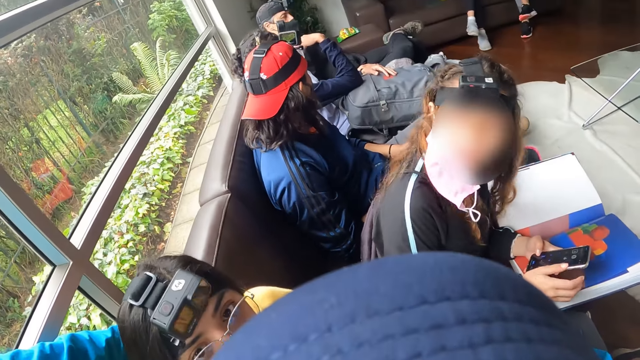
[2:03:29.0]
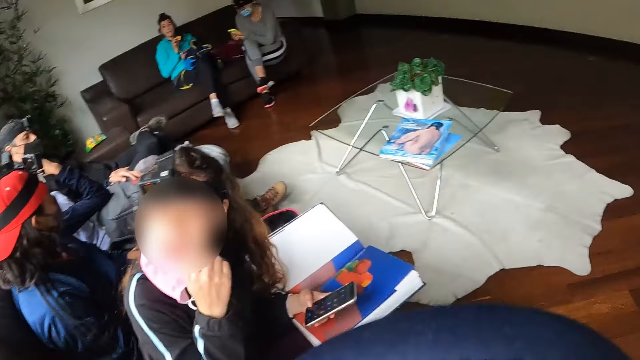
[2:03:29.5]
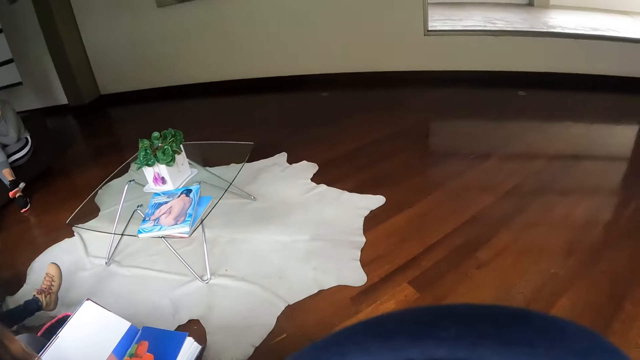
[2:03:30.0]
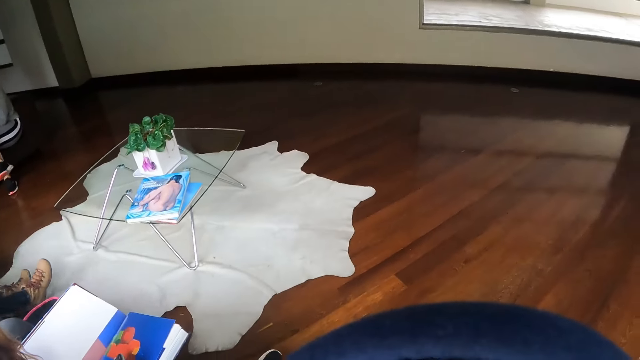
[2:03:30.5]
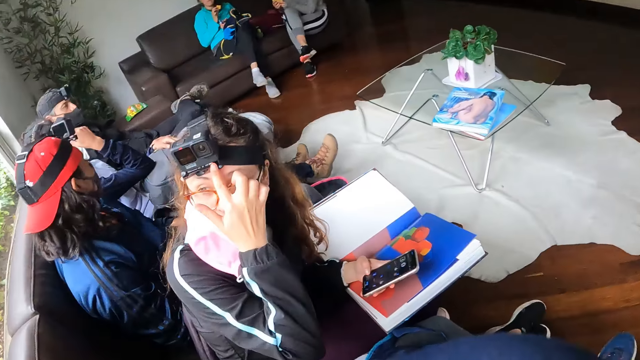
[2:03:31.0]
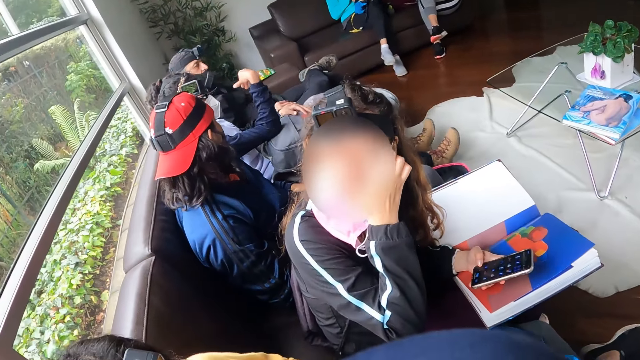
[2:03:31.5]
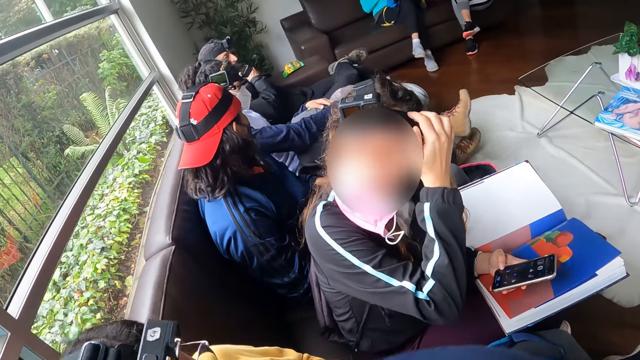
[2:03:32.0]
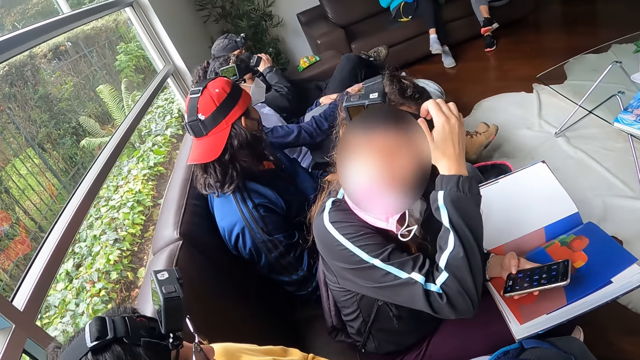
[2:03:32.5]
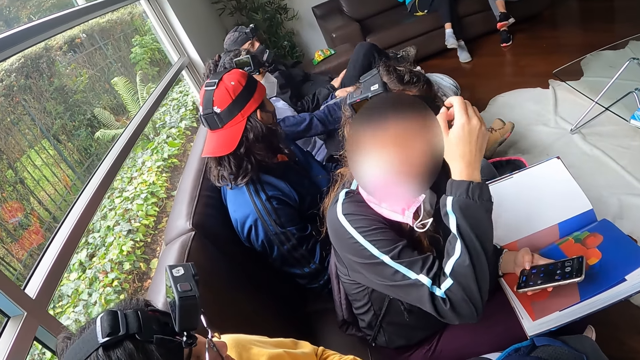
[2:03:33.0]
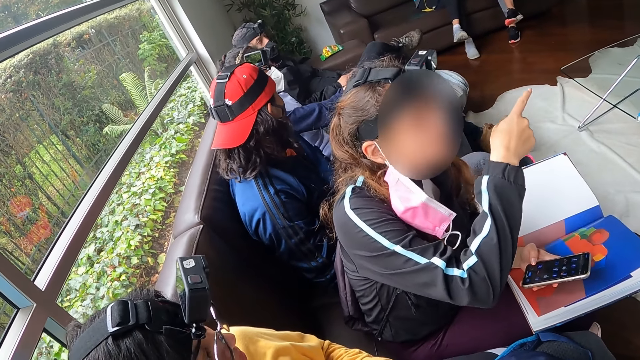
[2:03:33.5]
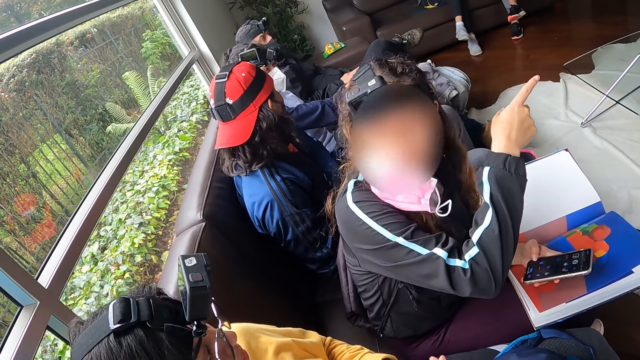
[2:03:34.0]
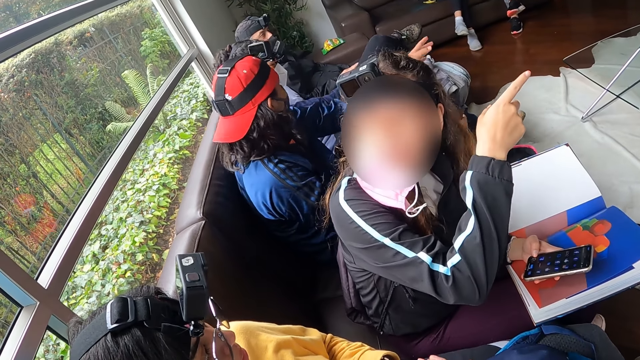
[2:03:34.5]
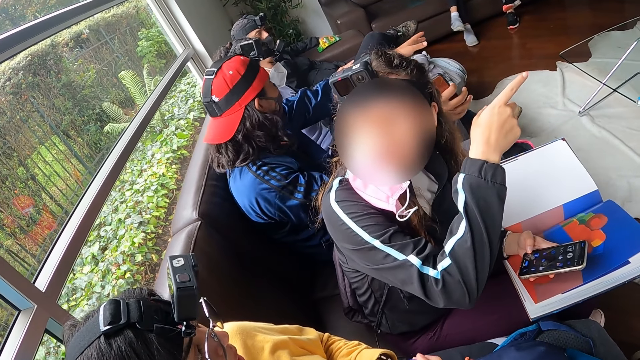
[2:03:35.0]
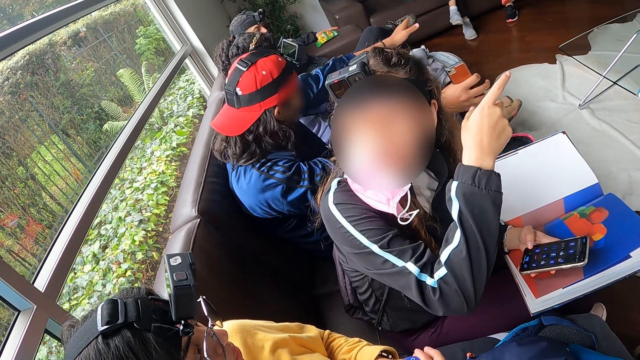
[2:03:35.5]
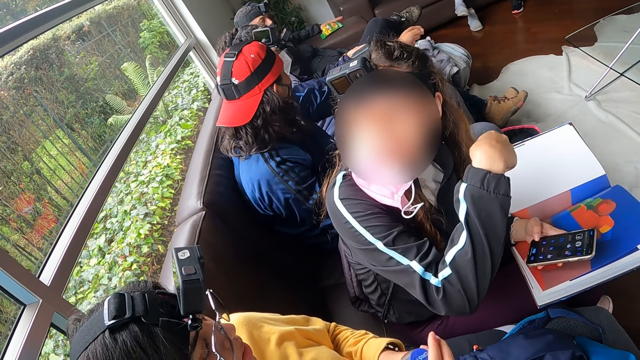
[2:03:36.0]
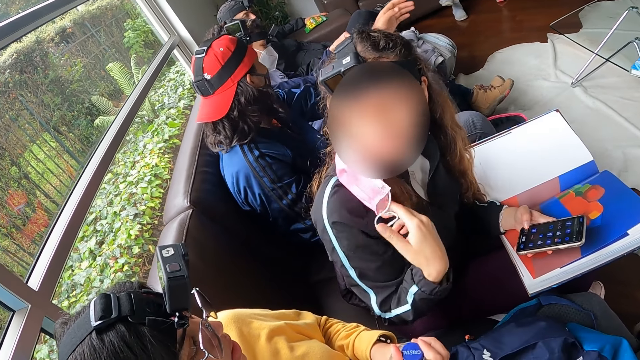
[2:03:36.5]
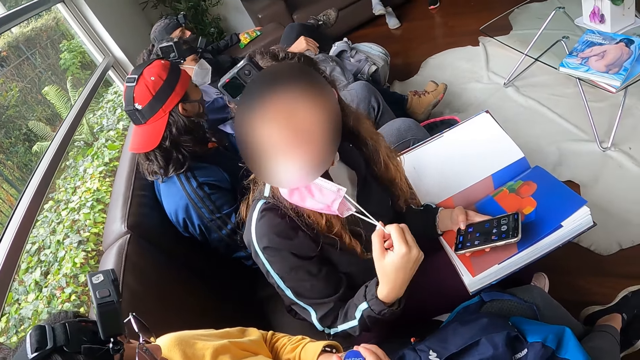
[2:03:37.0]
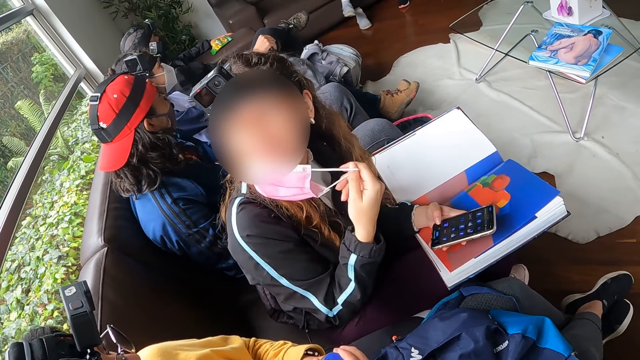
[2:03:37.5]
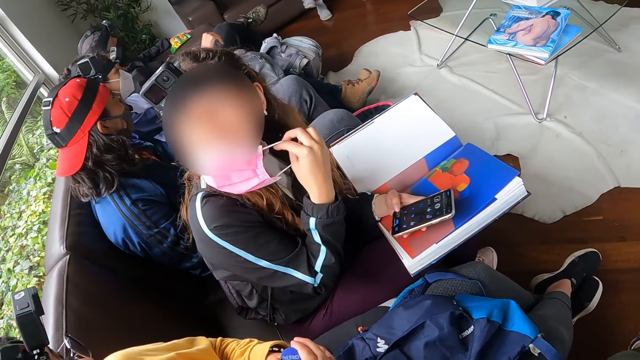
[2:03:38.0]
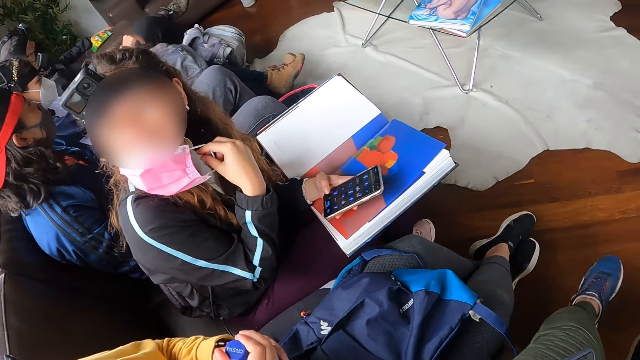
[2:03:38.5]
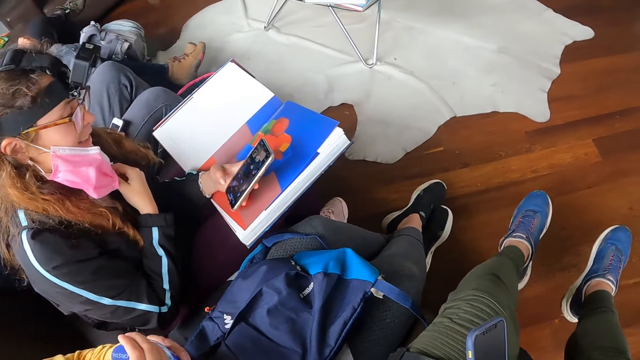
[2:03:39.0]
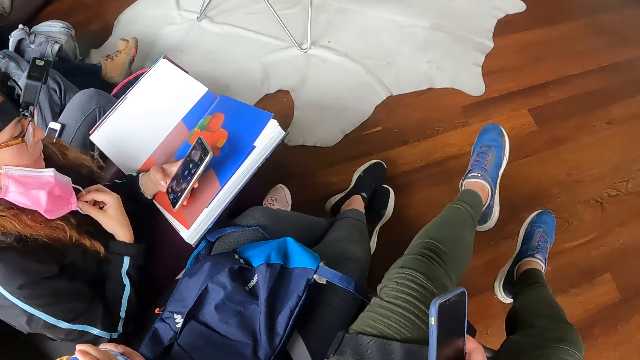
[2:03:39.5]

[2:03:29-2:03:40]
The camera wearer interacts with a woman and another woman. The first woman adjusts her pair of glasses with her right hand. The first woman interacts with the other woman. The first woman adjusts a camera on her head with her right hand. A man adjusts his nose mask with his right hand. Another man gestures with both hands. The first woman holds her nose mask with her right hand.

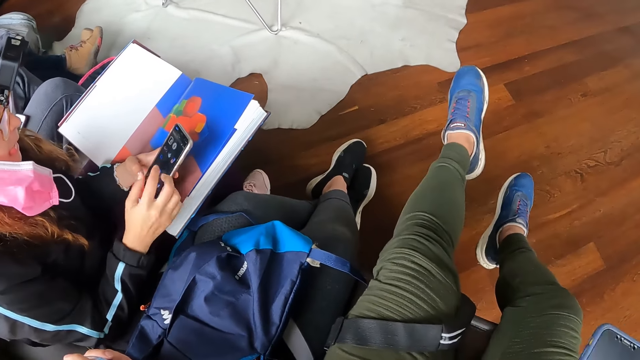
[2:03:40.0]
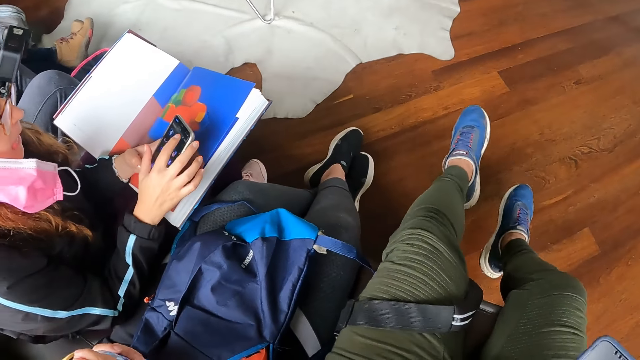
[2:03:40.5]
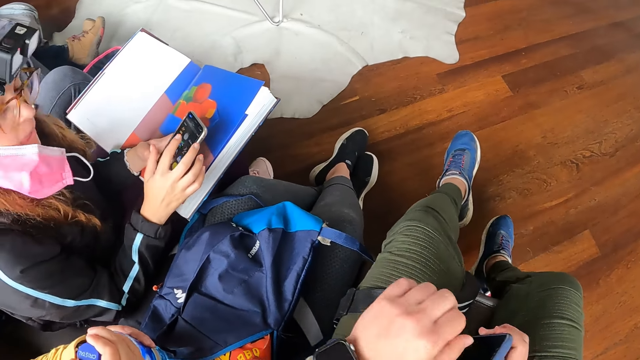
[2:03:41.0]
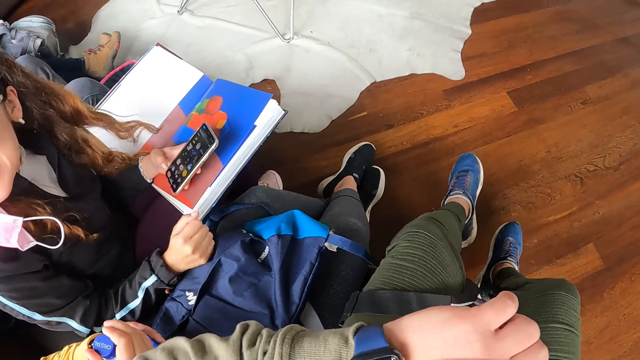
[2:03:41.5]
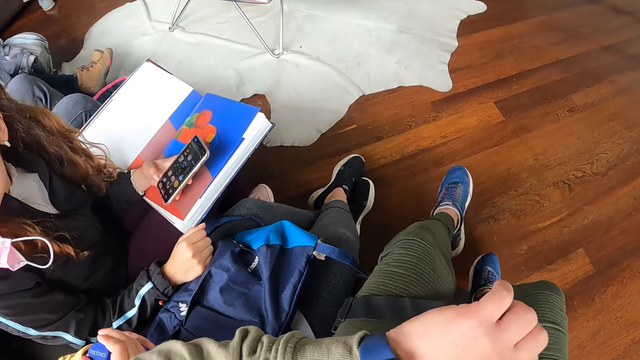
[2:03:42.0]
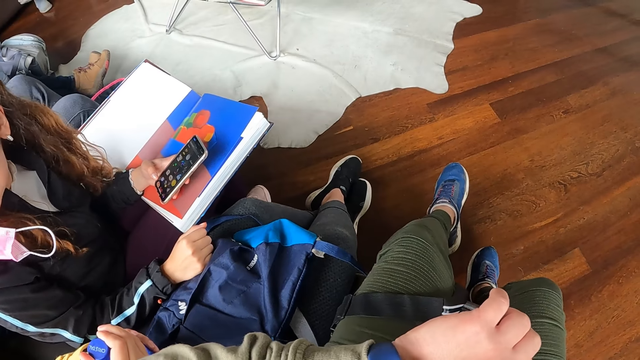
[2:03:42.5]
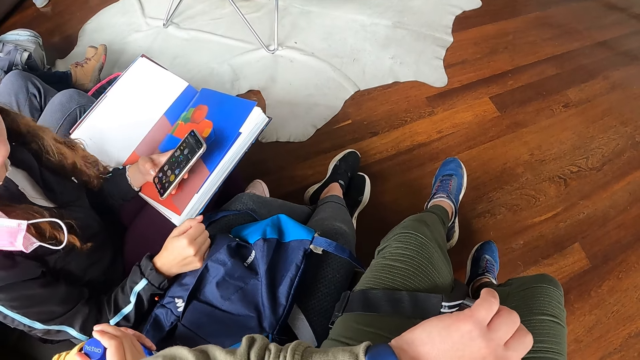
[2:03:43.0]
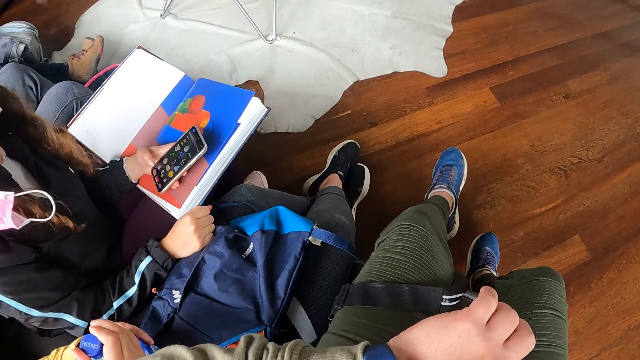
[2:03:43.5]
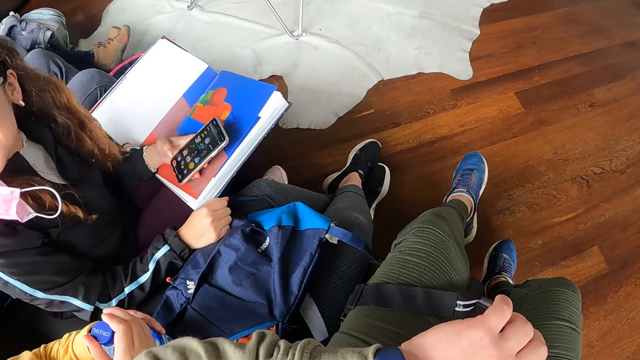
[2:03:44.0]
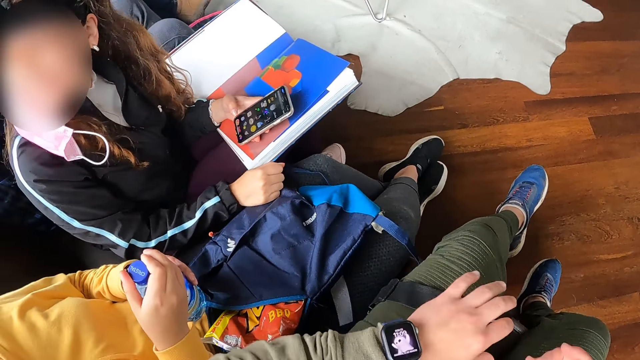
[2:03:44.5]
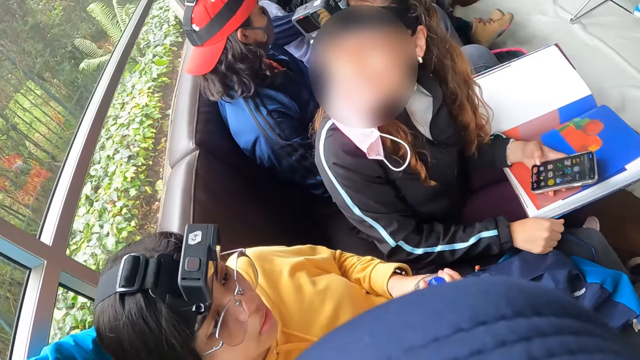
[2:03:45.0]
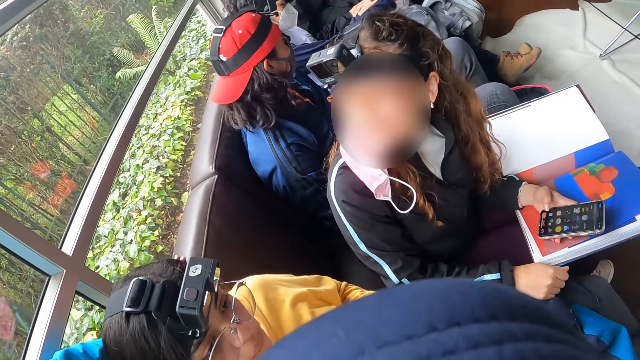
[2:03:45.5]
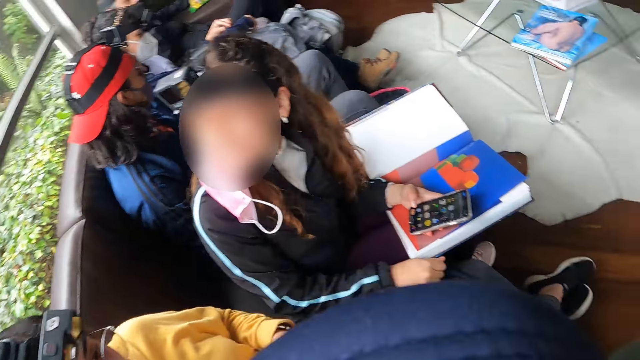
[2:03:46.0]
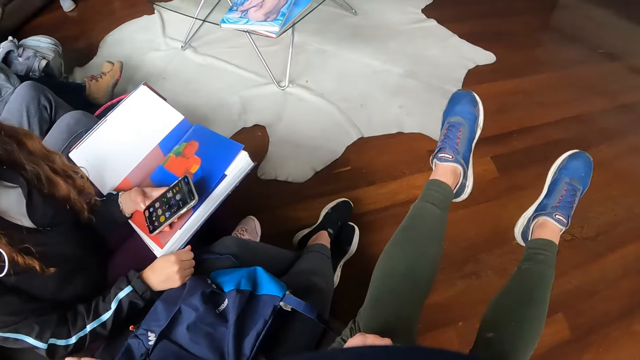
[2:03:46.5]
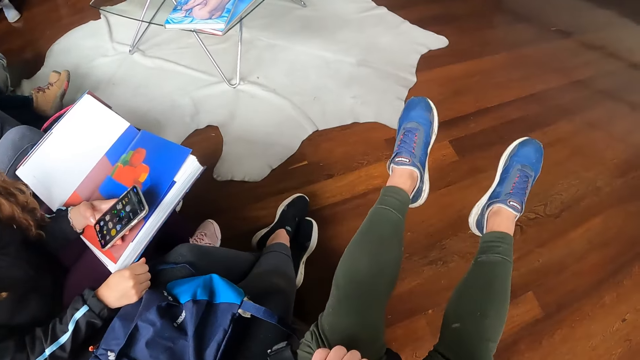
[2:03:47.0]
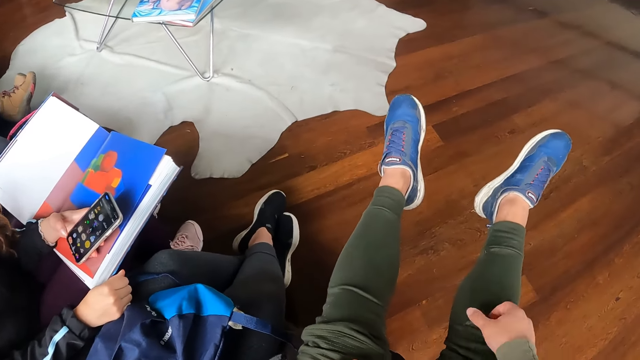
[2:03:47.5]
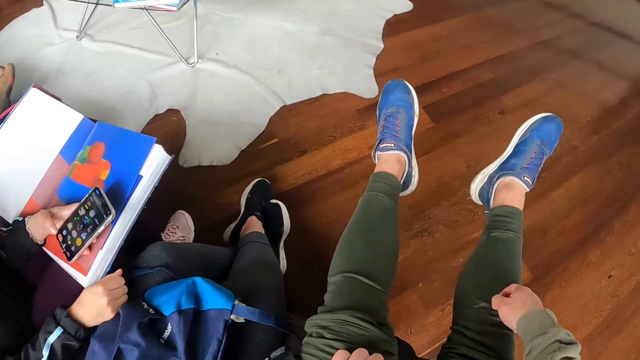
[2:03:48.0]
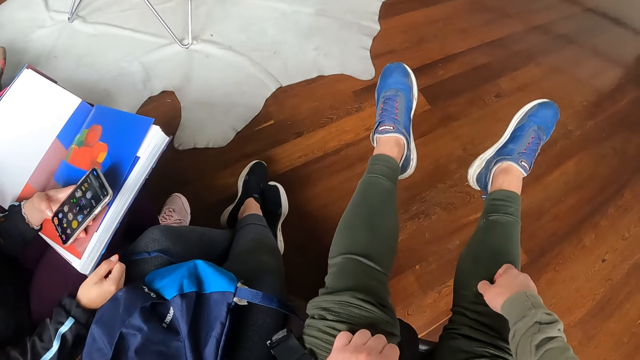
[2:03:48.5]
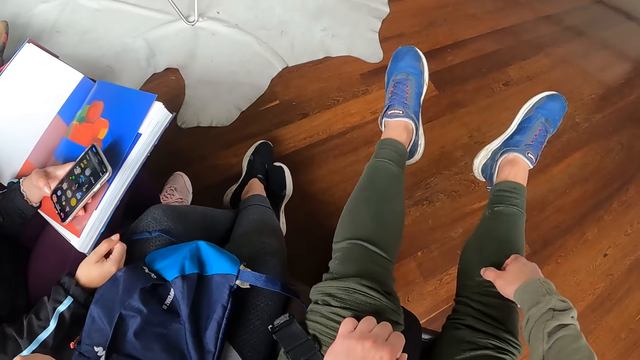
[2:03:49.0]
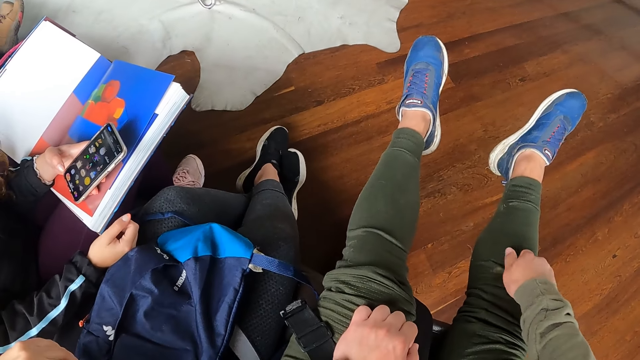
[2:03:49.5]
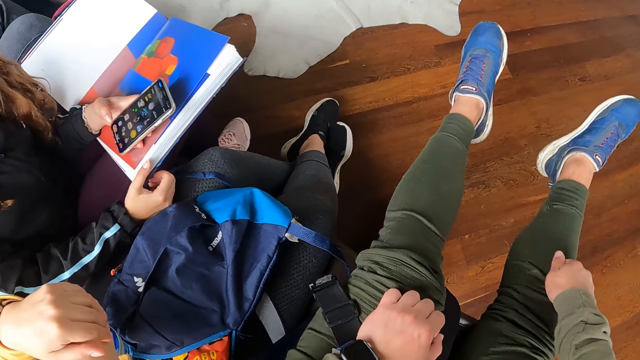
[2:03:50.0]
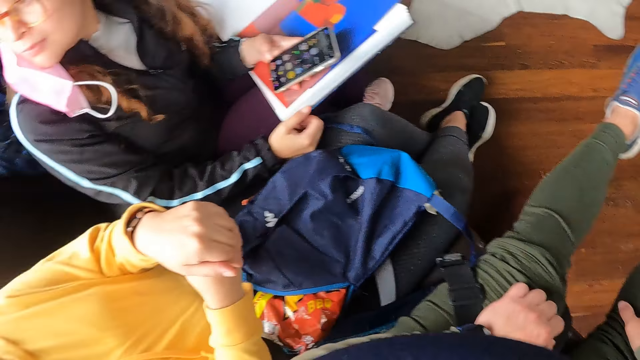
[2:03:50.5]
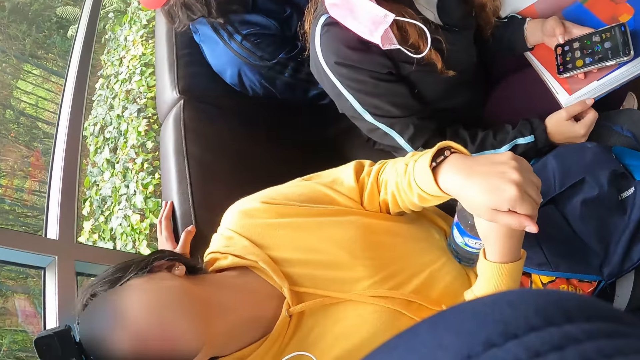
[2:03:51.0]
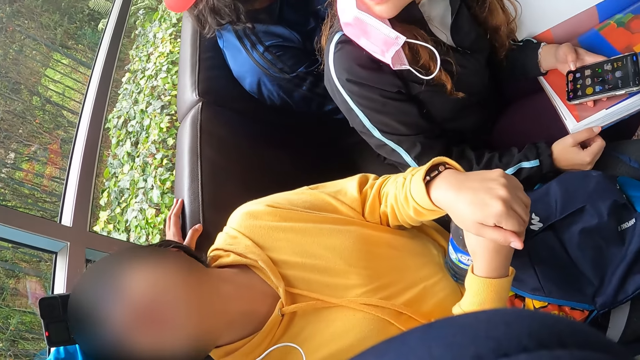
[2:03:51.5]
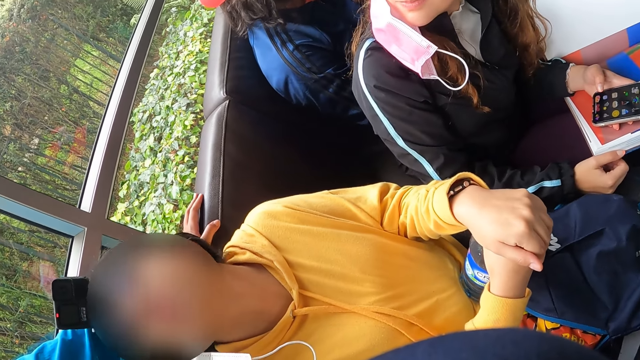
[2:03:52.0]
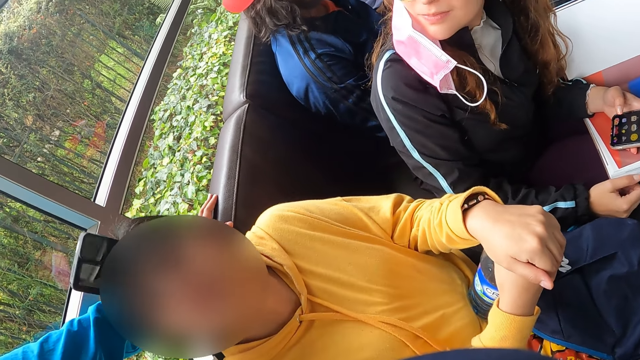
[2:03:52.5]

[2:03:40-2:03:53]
A woman operates the phone with both hands and interacts with another woman. The camera wearer operates the wrist watch on her left hand with her right hand. She adjusts her pair of trousers with her left hand. She cleans a stain on her pair of trousers with her right hand. The second woman interacts with a third woman.
